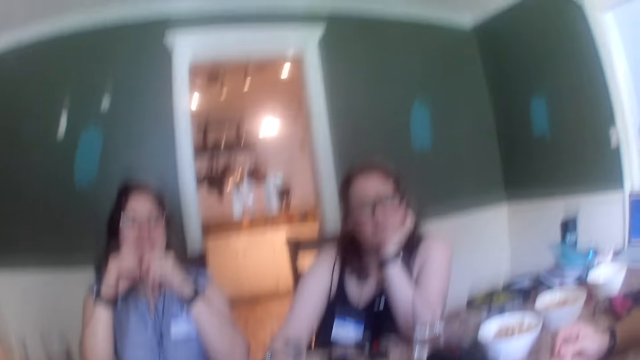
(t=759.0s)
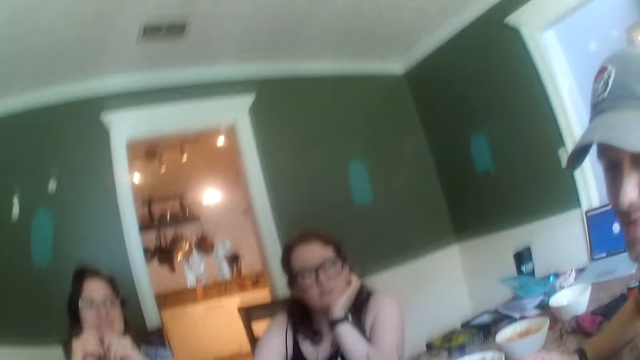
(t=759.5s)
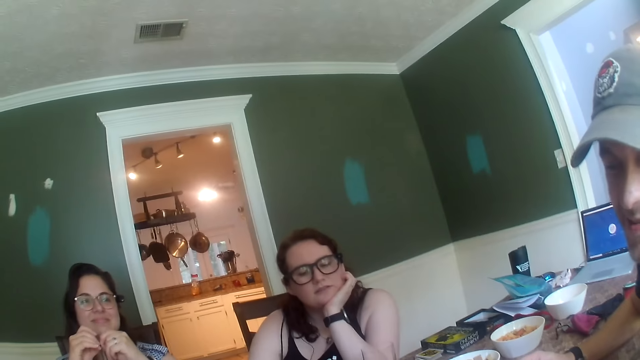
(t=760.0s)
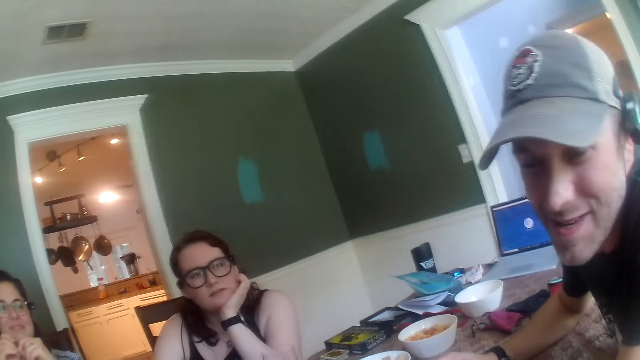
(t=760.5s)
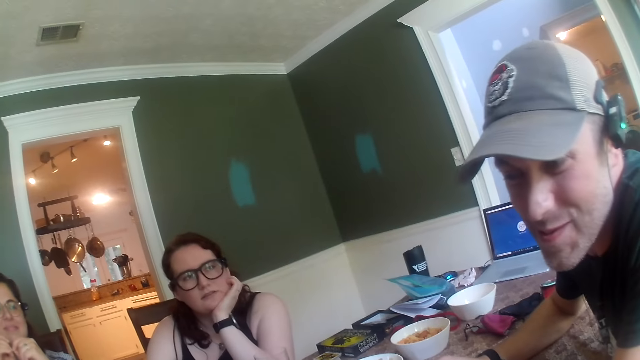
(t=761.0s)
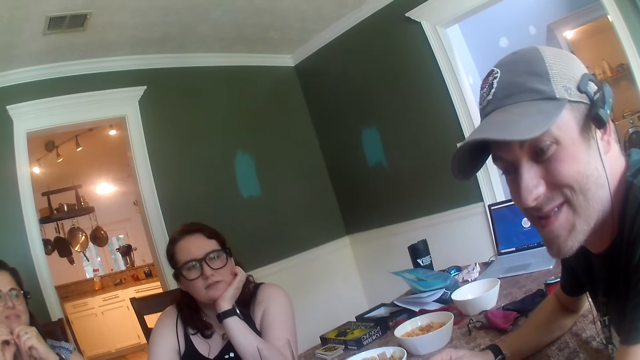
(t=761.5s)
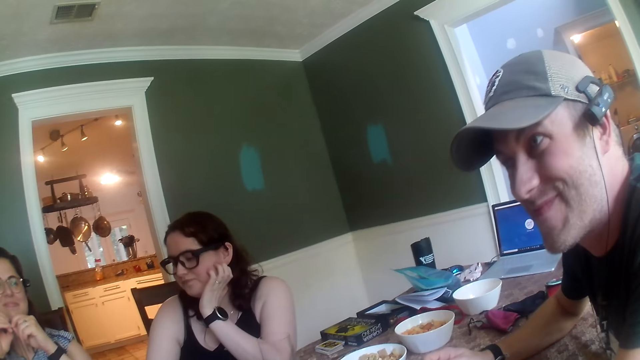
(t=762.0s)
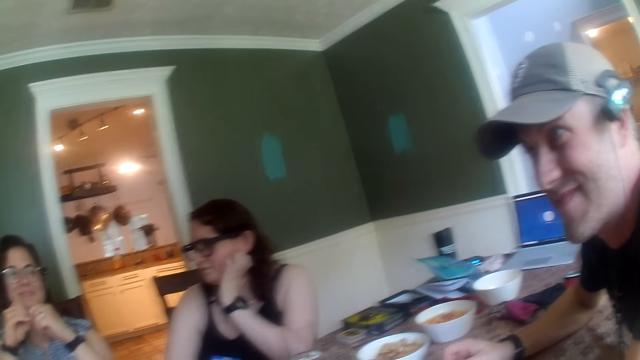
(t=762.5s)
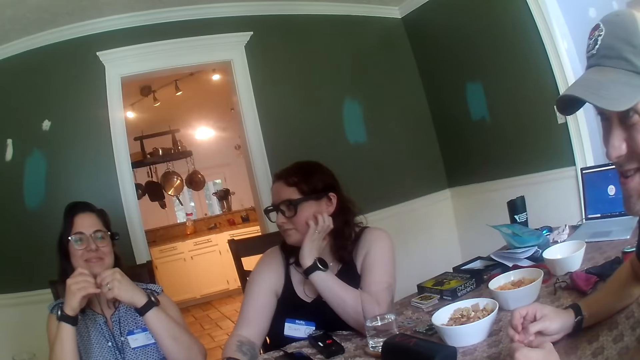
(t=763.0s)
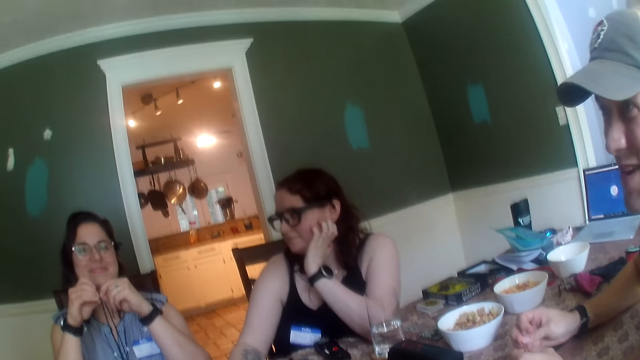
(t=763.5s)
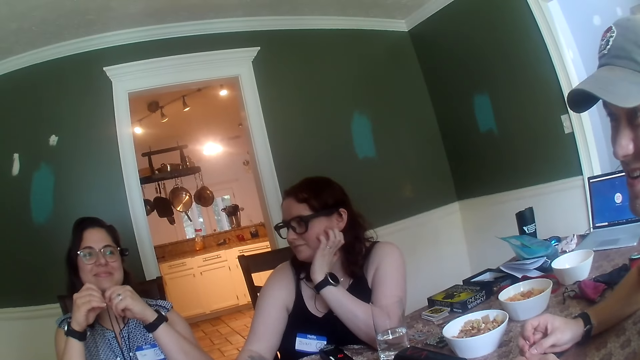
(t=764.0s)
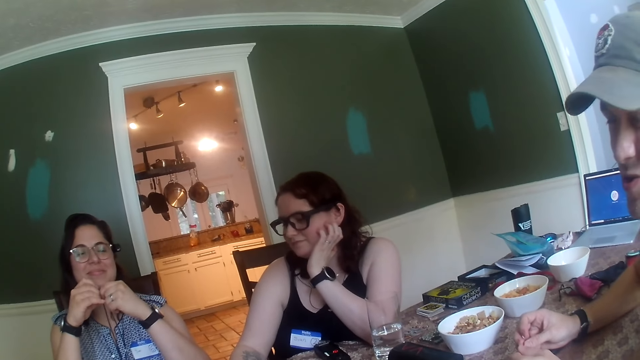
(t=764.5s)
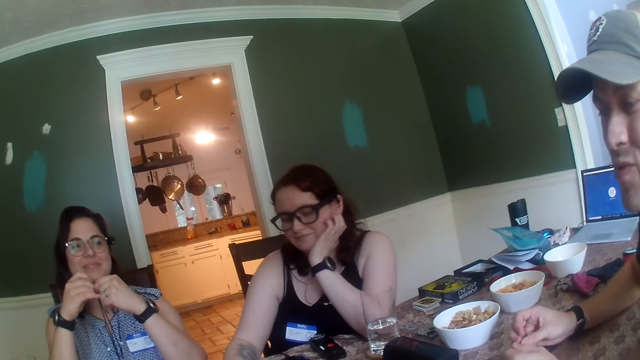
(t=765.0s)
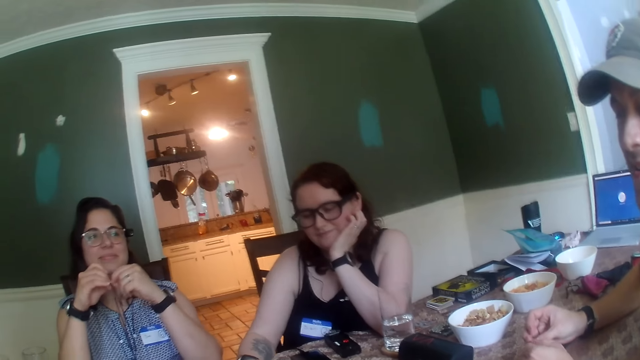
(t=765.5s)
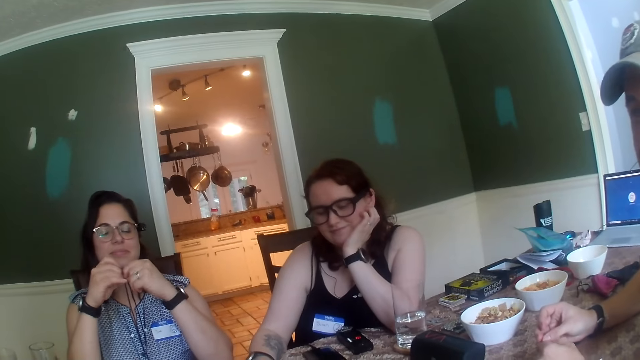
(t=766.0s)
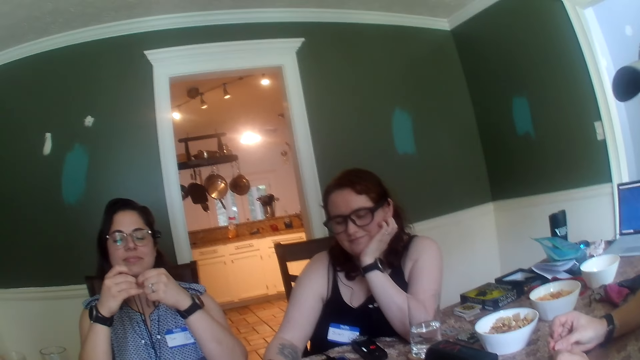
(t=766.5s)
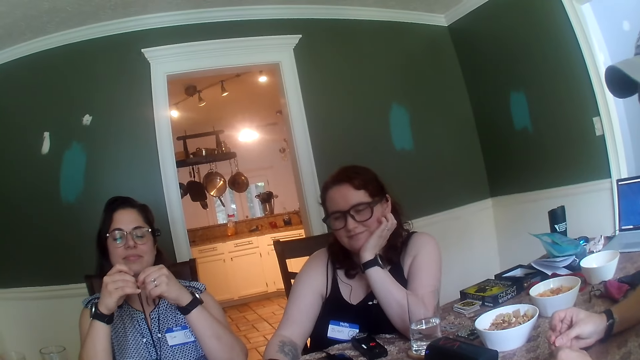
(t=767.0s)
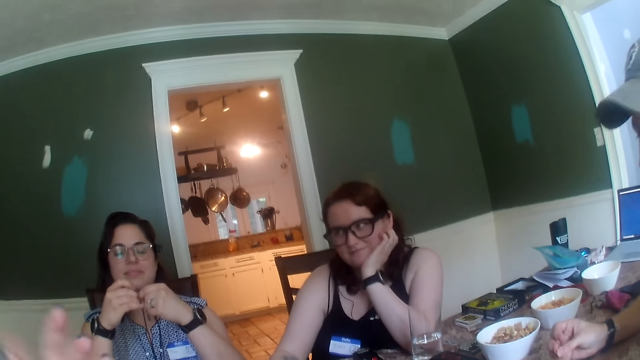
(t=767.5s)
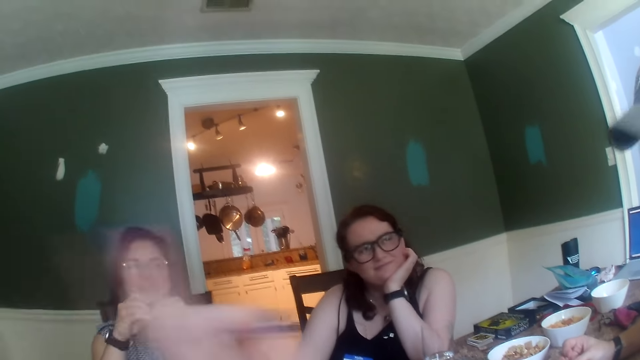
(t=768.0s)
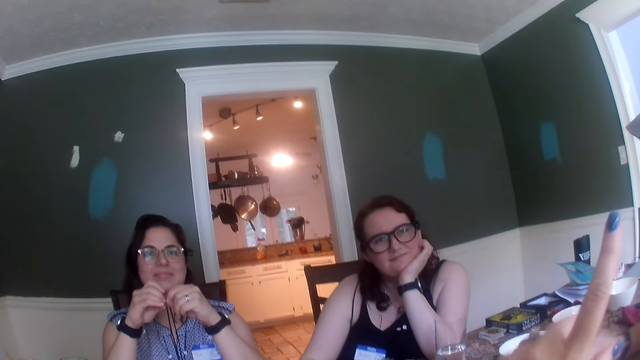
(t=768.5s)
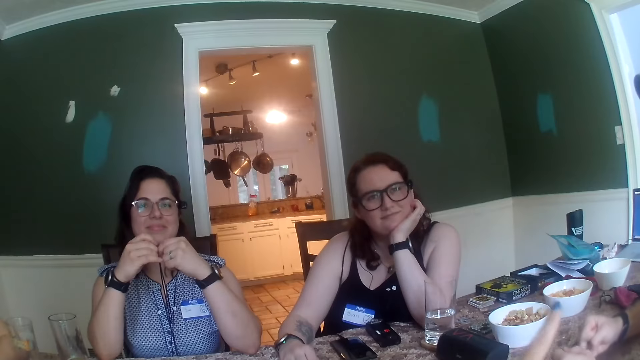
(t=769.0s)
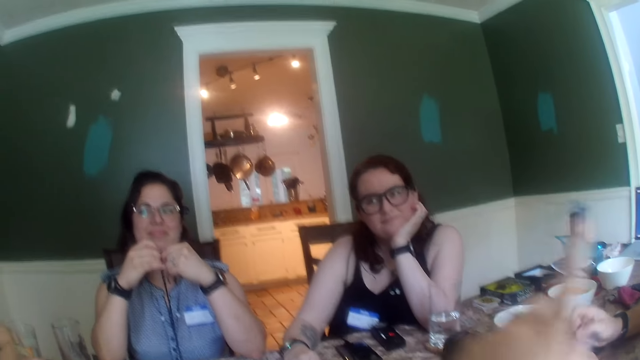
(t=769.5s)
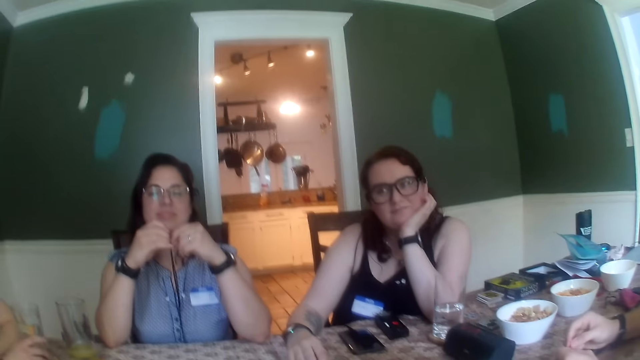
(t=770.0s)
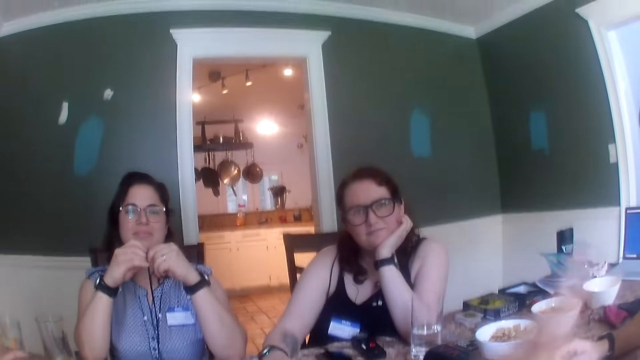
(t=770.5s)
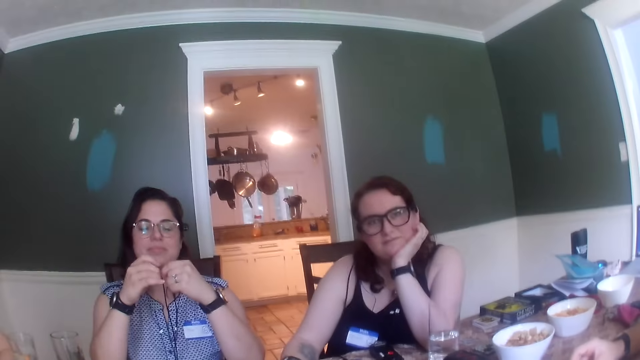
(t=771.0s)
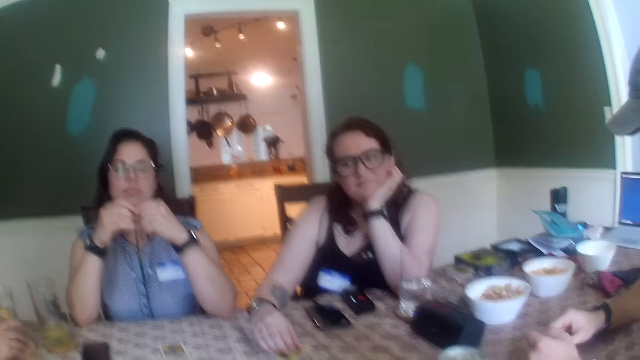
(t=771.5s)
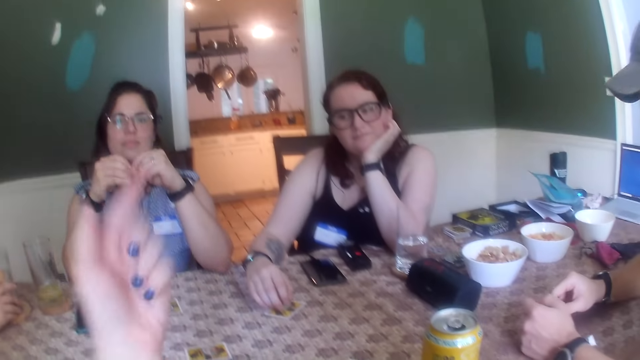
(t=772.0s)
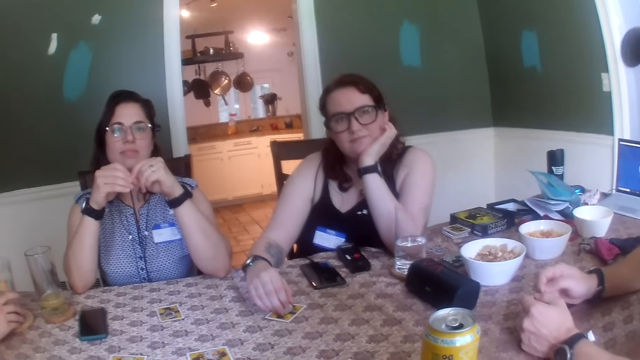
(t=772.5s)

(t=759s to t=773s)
A man speaks. The camera wearer points at the man with her left hand. She moves her hand.

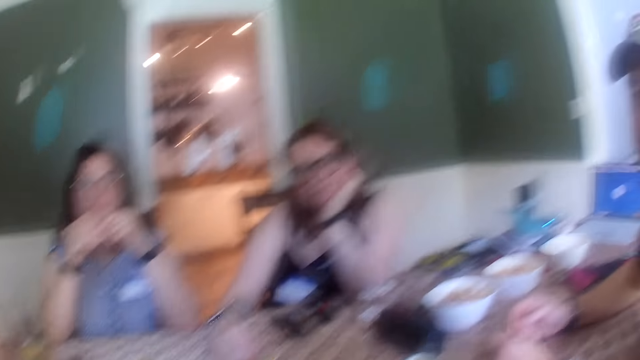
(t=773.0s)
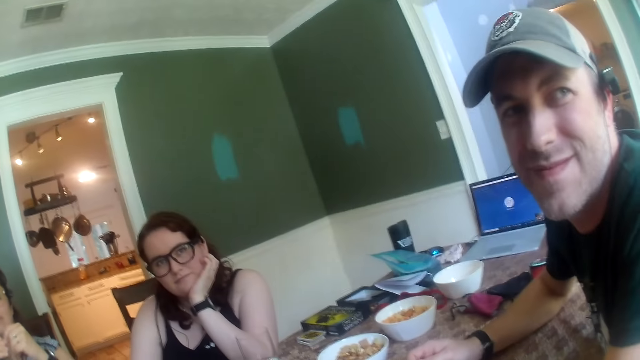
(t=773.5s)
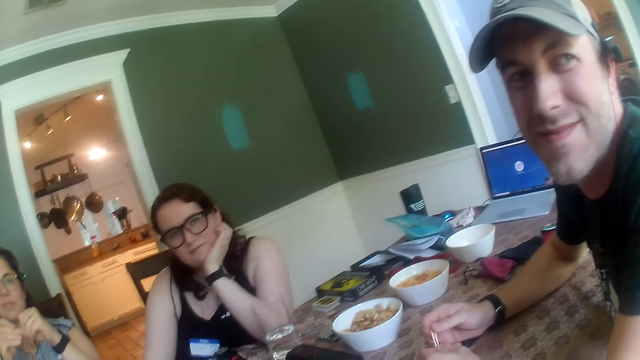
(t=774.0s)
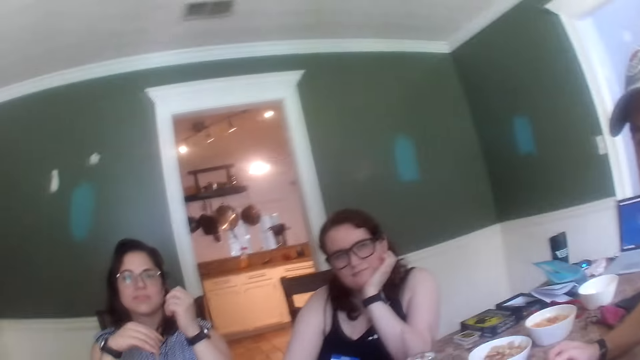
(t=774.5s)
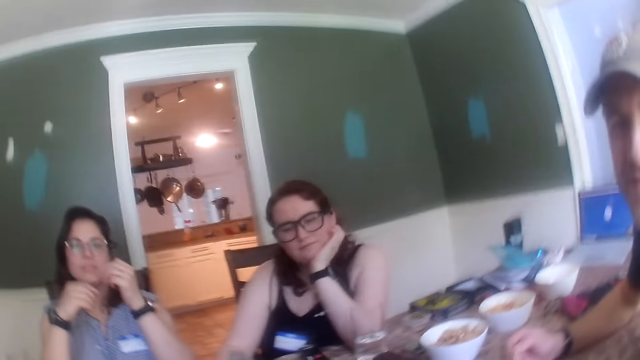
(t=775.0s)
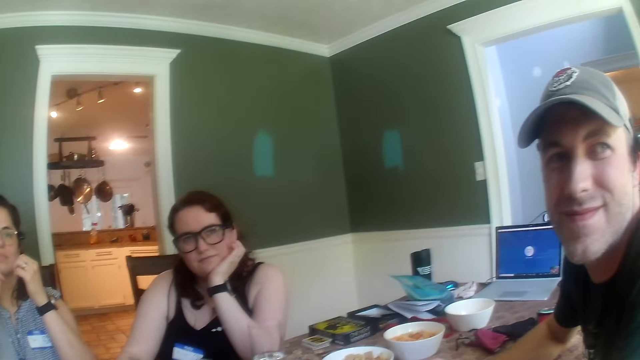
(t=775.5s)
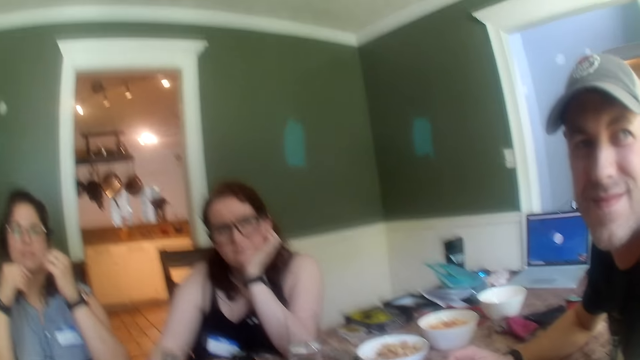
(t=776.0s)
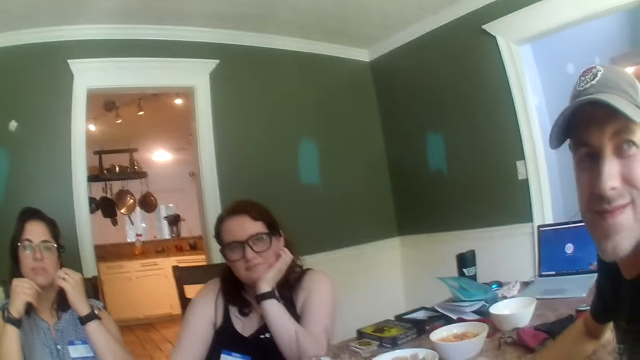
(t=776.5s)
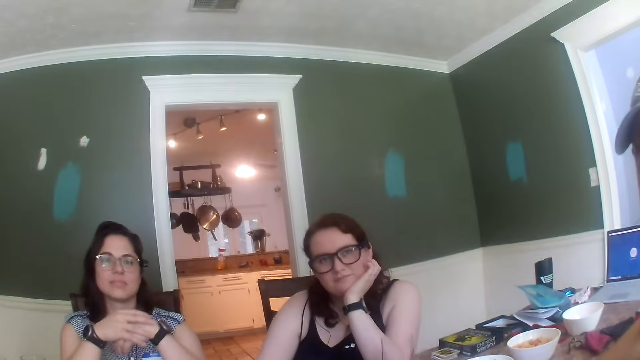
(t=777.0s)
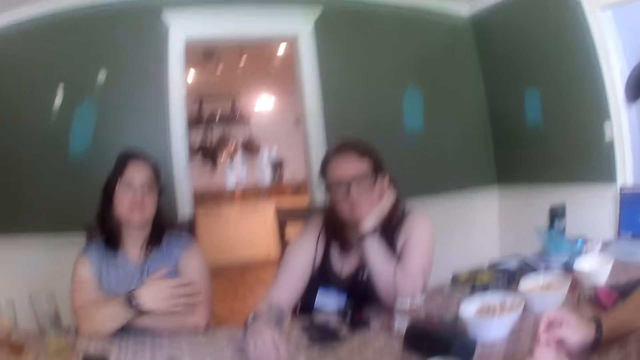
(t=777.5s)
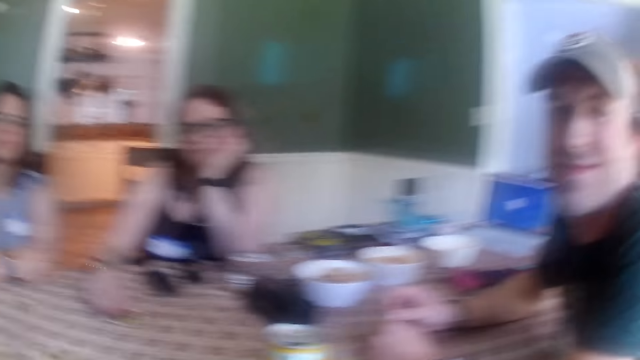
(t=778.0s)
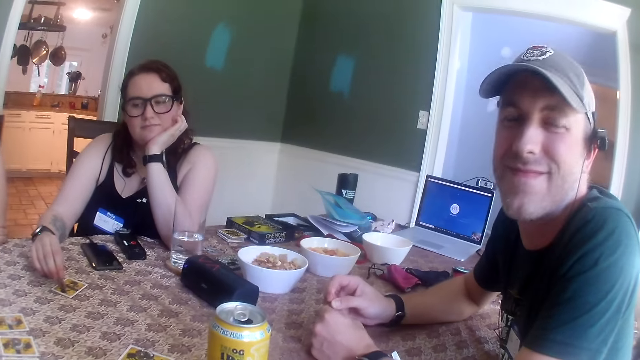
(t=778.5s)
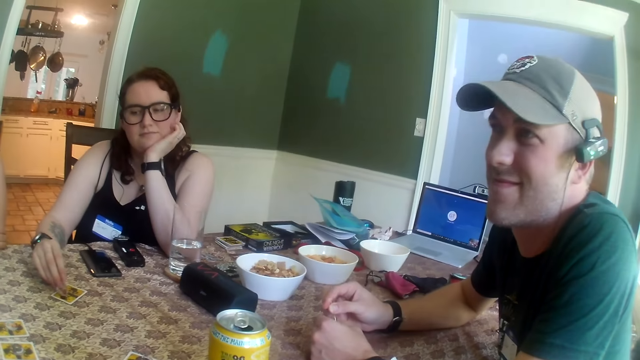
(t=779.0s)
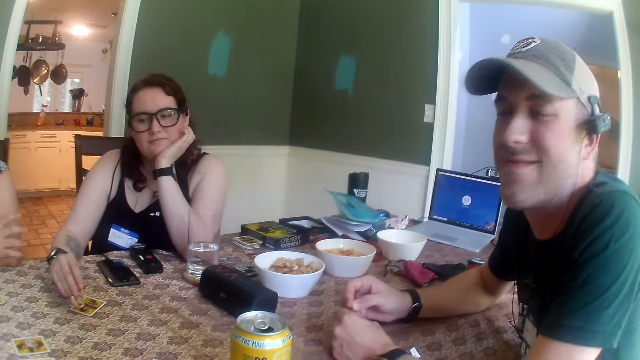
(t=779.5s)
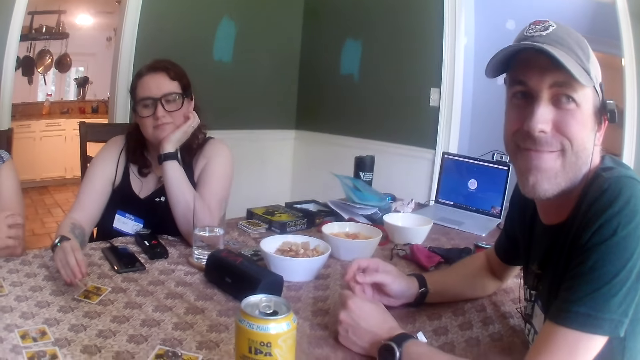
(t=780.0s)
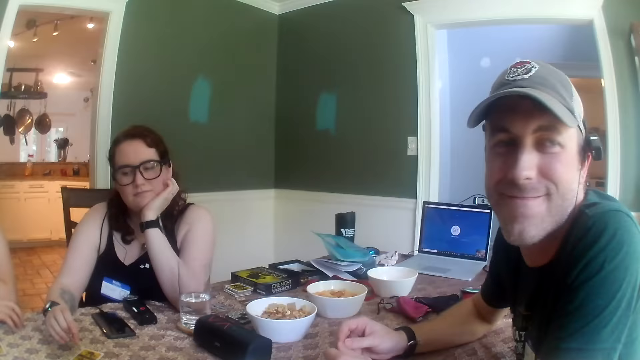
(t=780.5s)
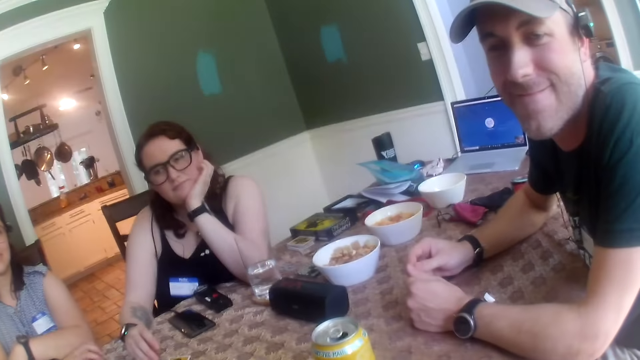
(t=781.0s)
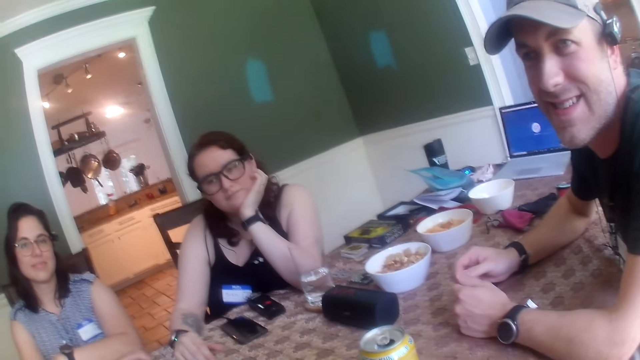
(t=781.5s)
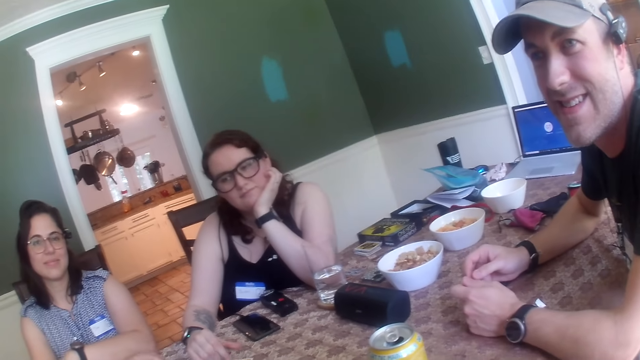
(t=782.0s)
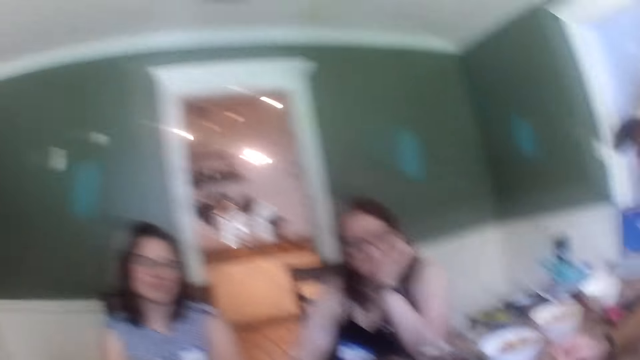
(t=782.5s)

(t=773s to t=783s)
A man stares. A woman folds her hands. Another woman holds a card. The man nods.
